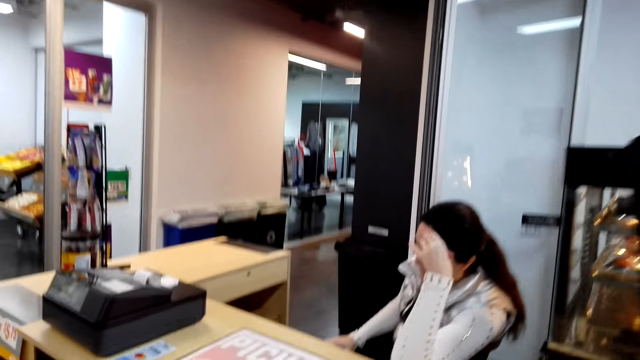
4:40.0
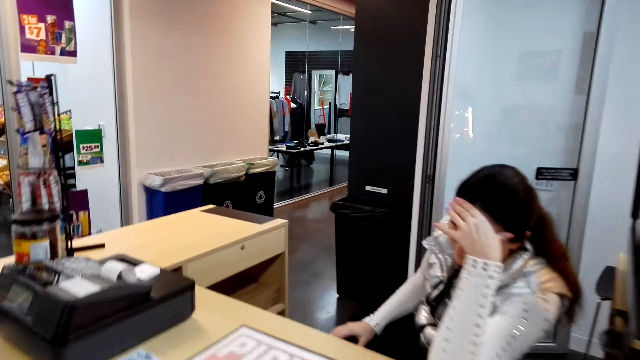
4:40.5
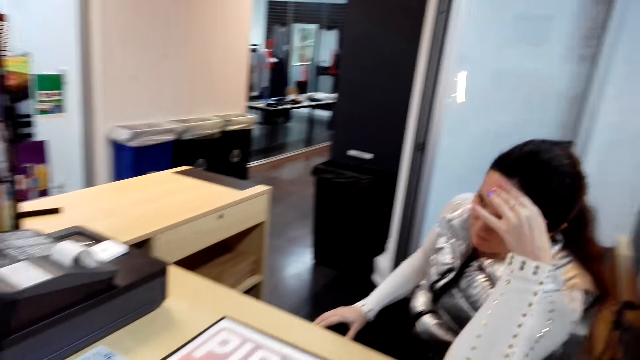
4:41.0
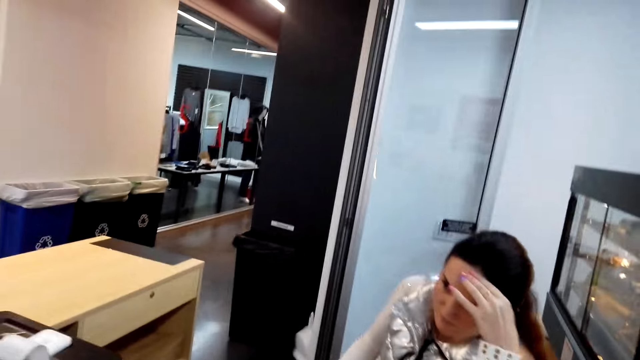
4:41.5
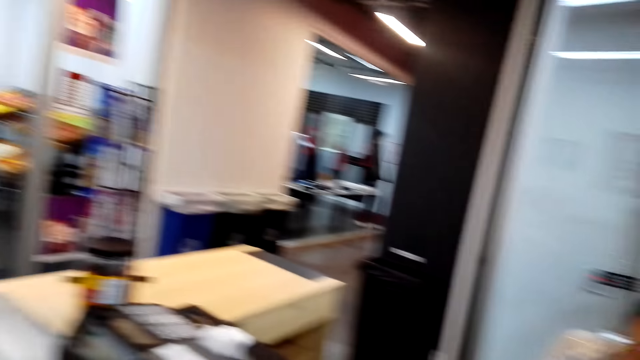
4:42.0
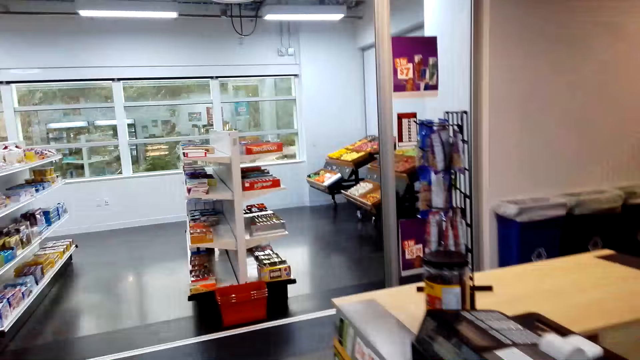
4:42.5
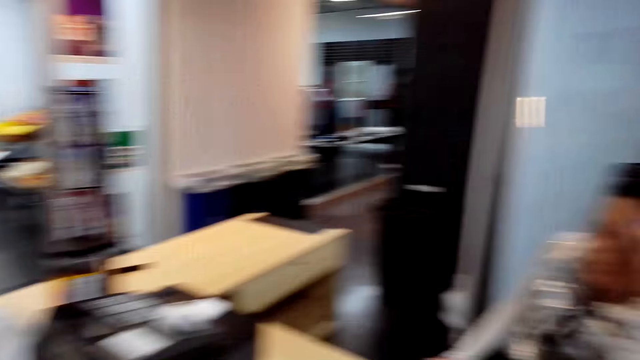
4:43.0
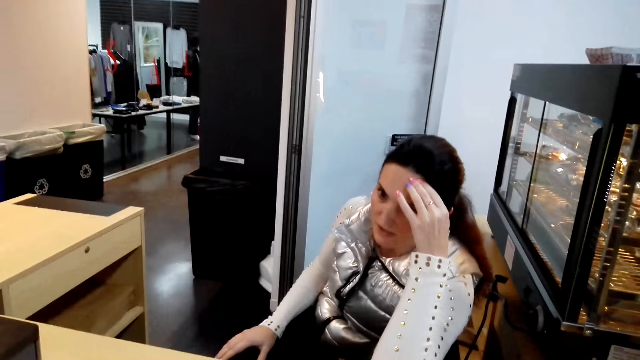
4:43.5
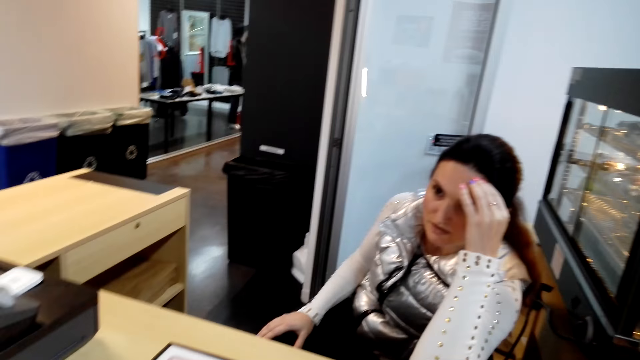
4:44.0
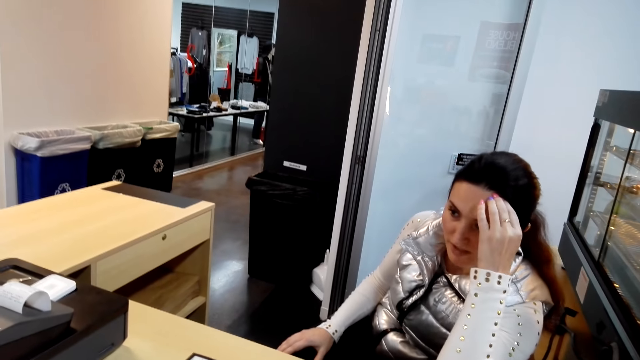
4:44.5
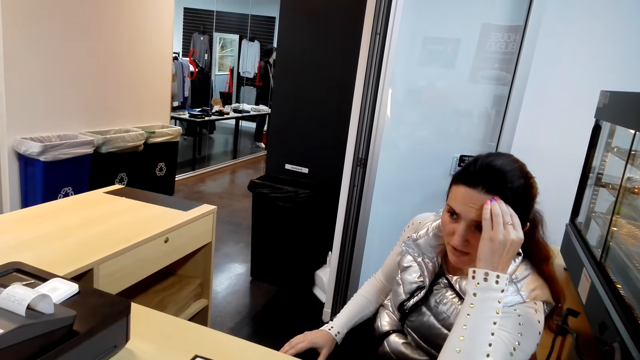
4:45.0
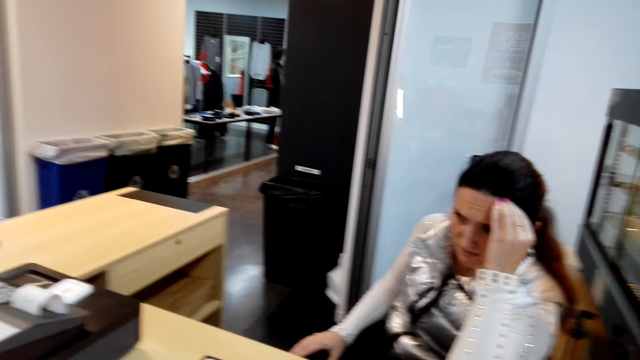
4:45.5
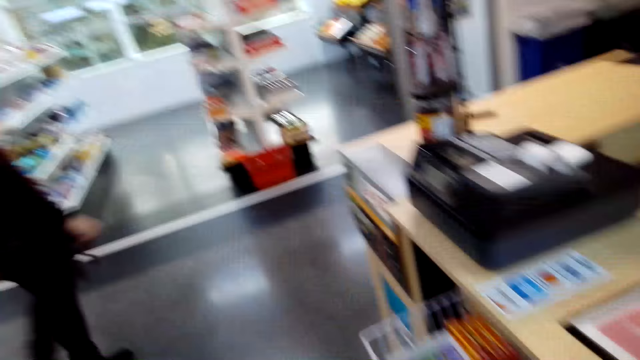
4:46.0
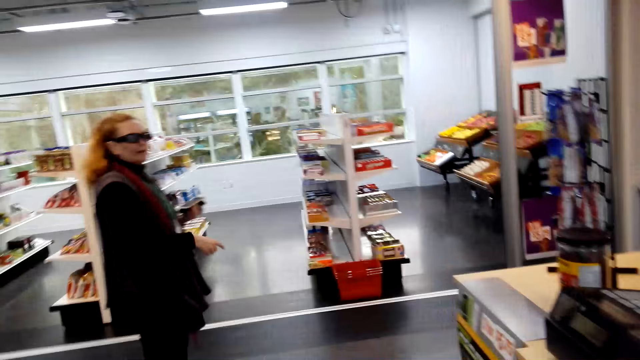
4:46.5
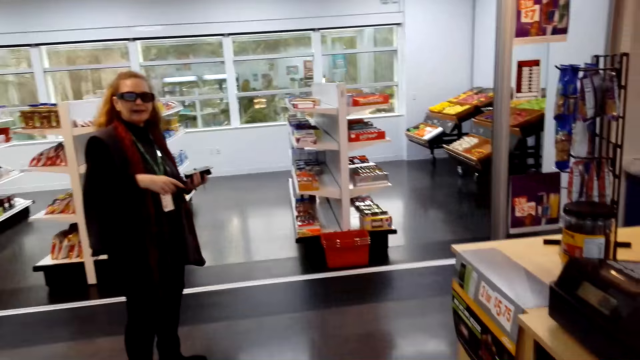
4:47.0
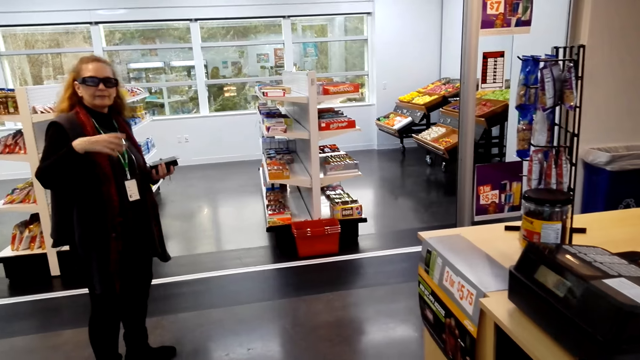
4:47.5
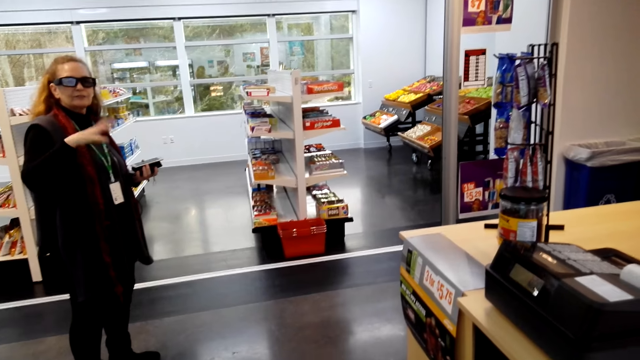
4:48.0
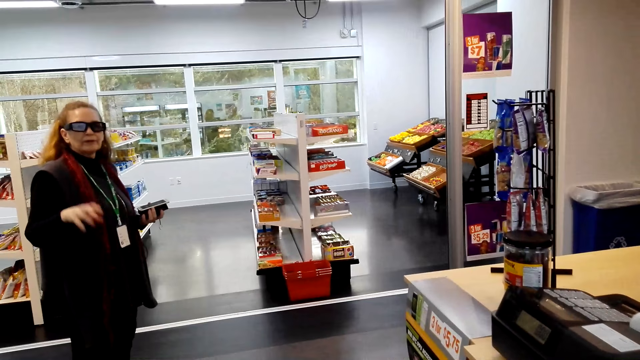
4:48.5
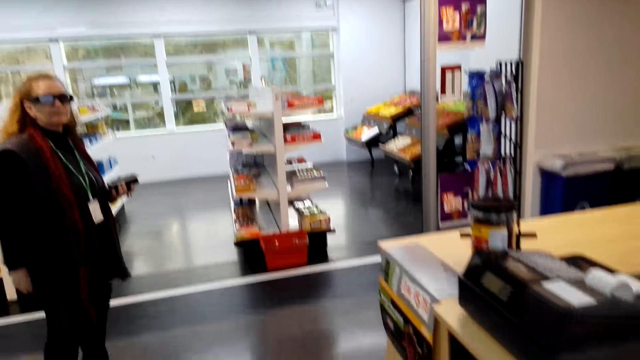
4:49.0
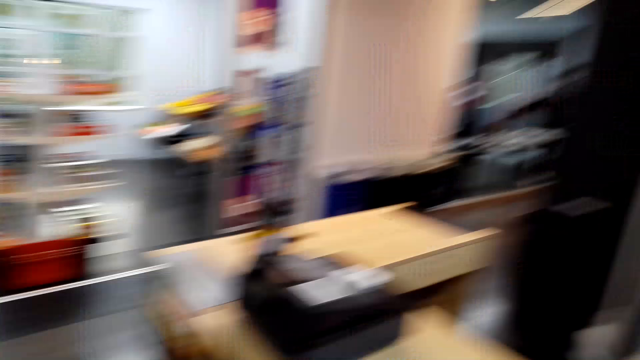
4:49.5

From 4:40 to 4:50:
A woman converses with another woman. The other woman converses with the first woman.

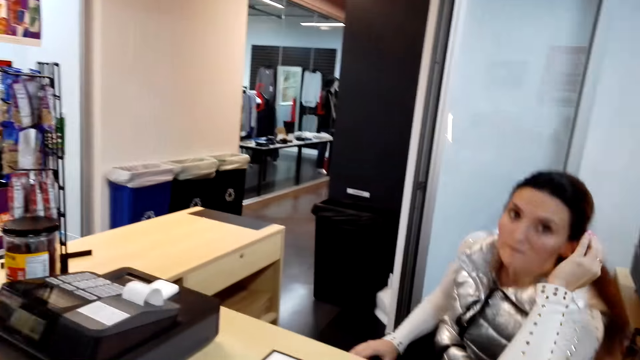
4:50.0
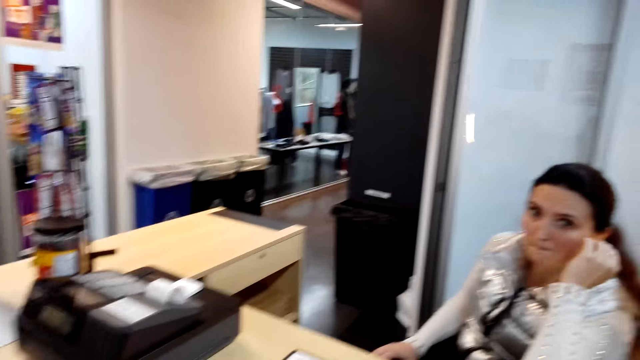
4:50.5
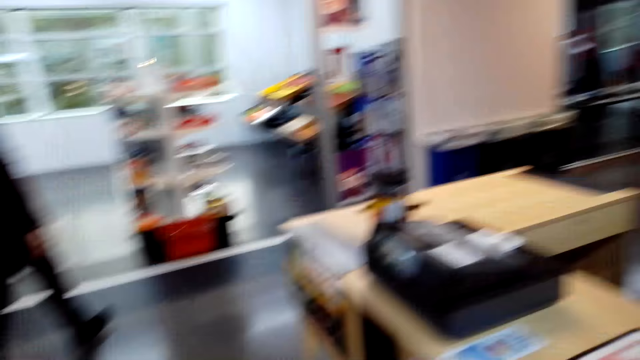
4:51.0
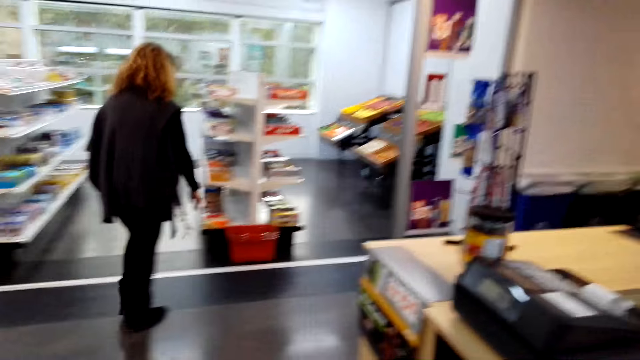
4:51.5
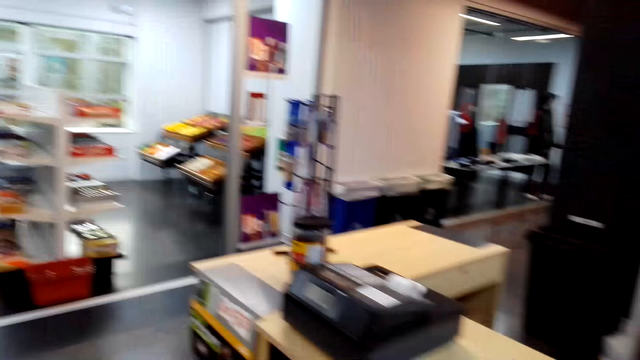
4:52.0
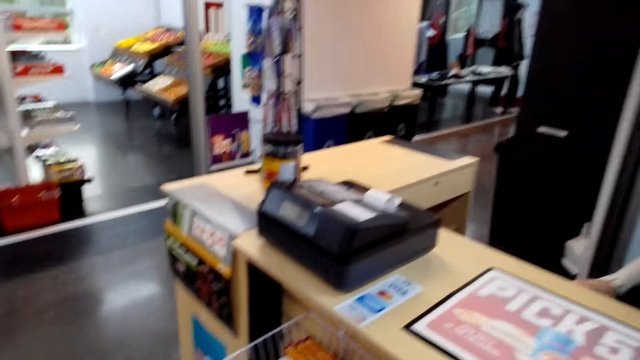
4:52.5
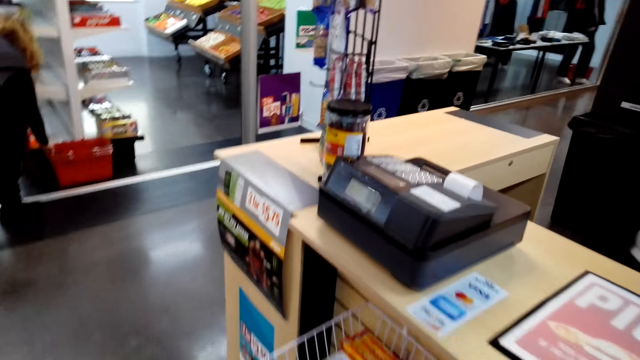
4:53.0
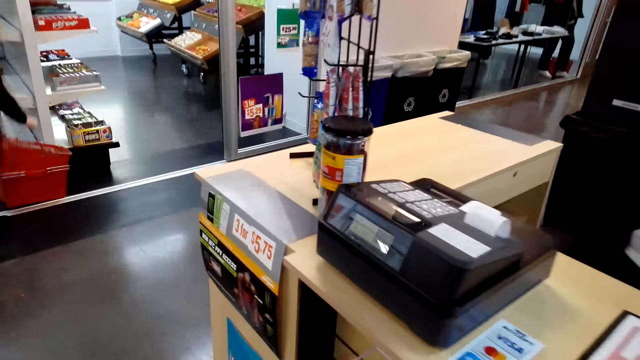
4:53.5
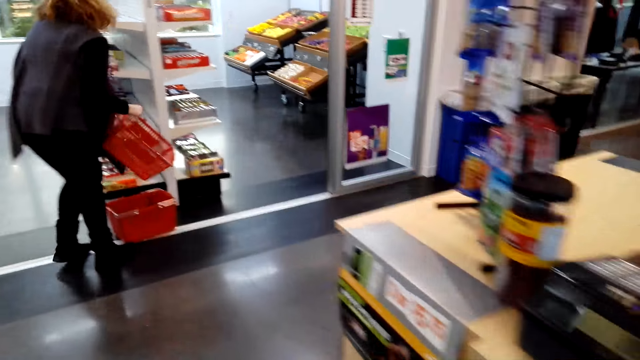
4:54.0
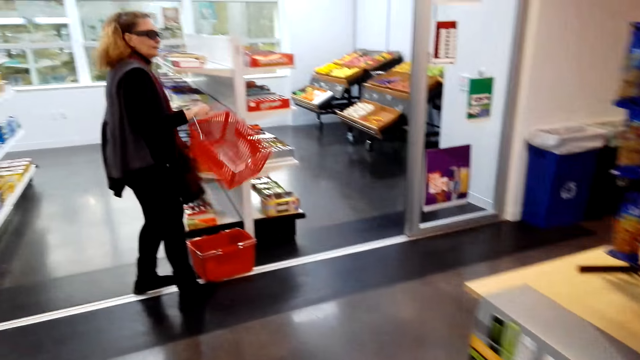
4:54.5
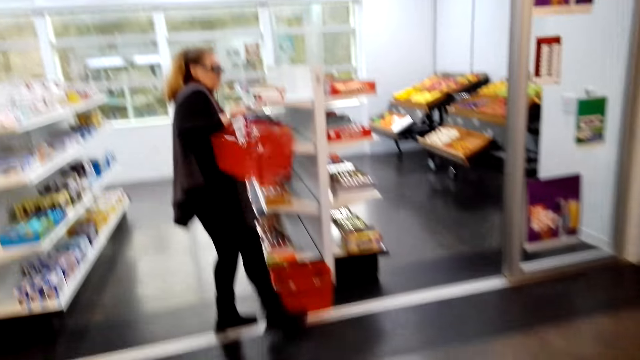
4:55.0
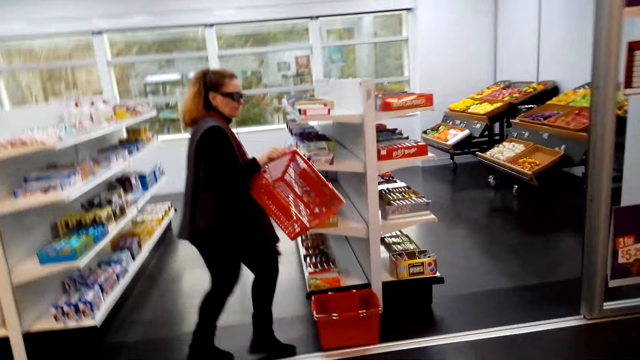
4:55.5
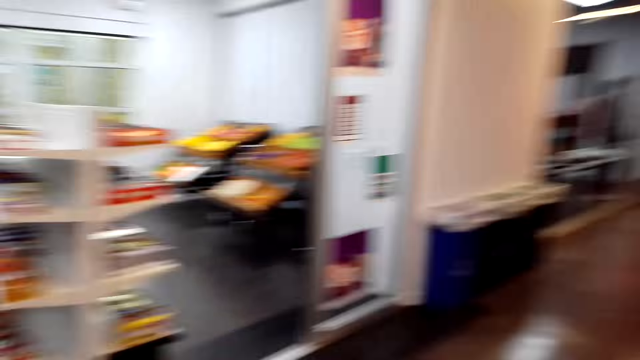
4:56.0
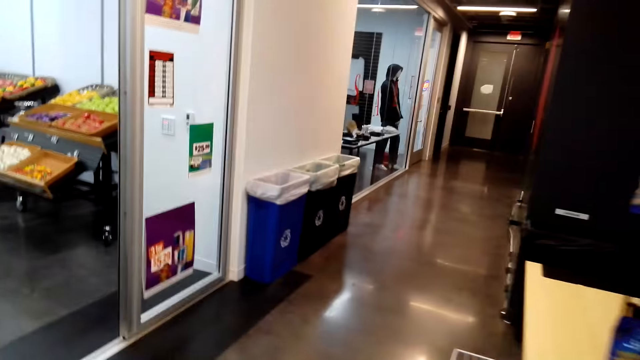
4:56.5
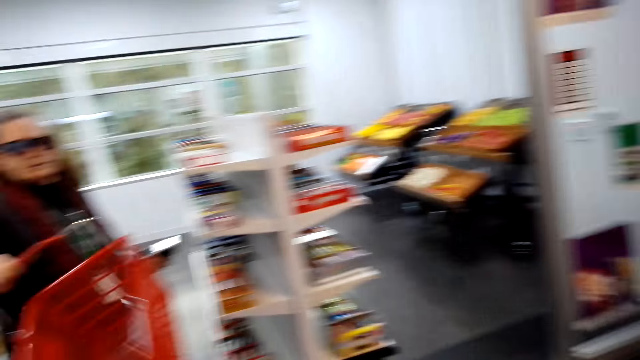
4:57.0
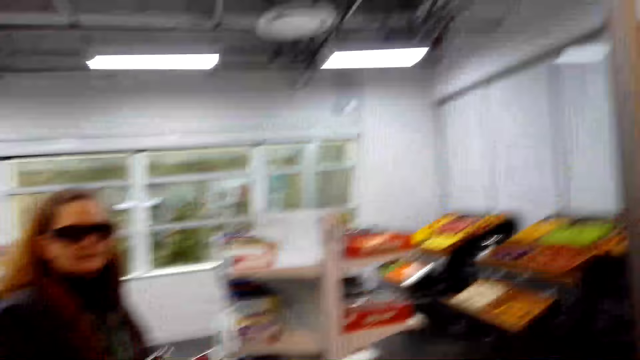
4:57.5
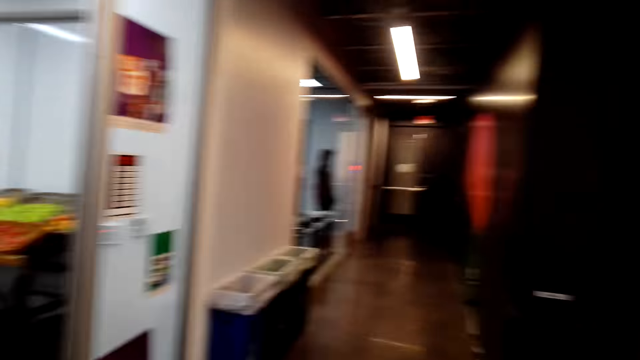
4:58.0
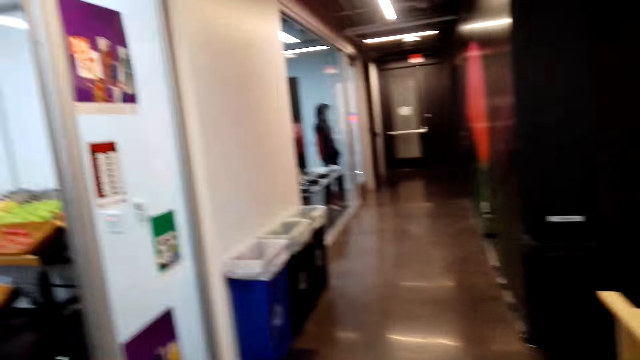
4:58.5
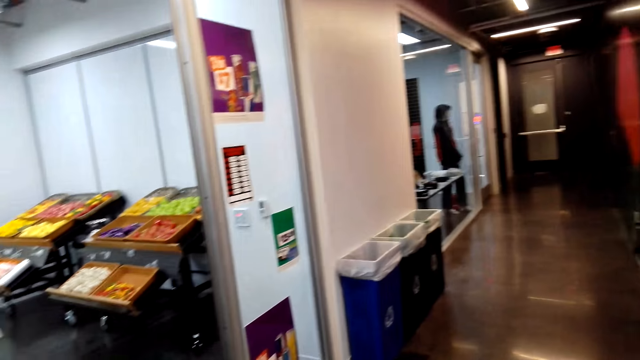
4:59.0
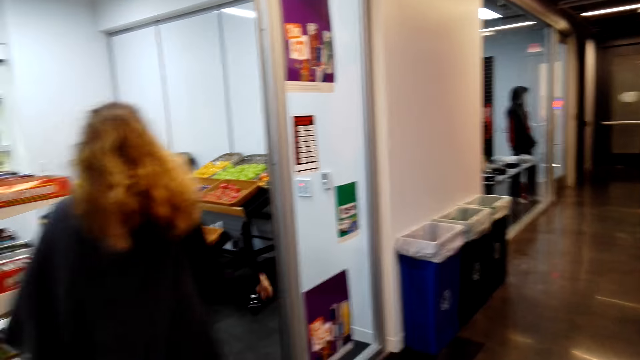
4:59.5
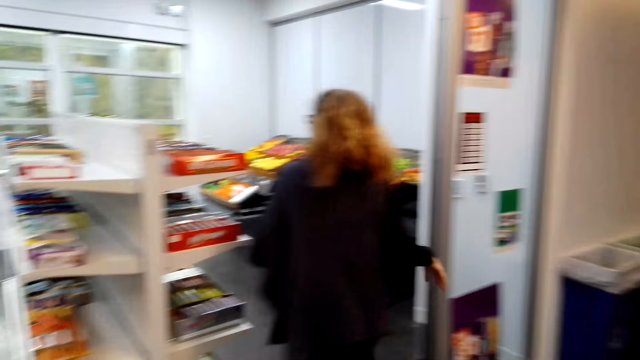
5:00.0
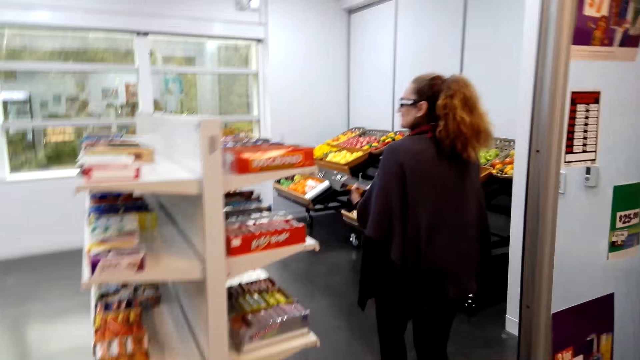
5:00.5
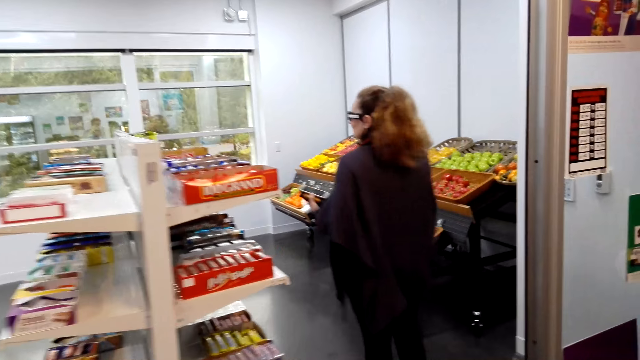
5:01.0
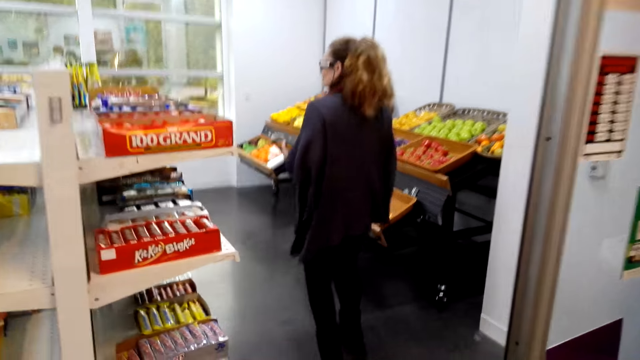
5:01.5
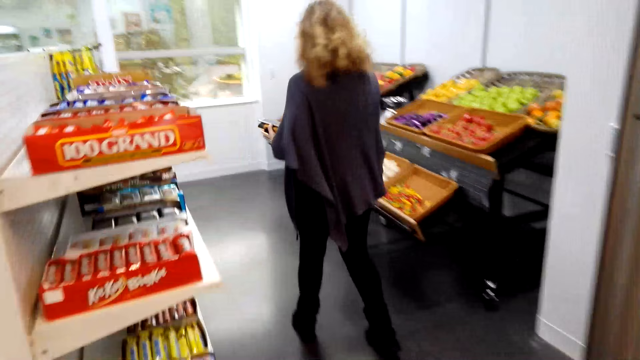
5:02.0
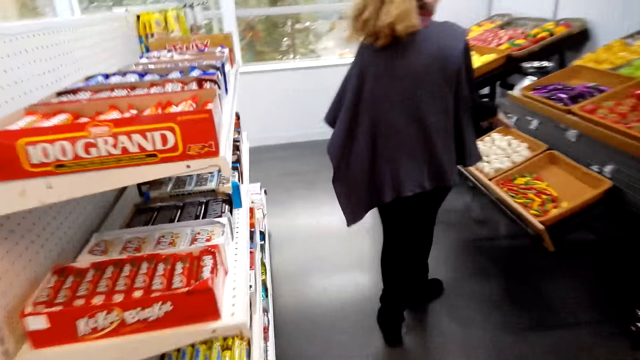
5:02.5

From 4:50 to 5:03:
The camera wearer converses with a woman. Another woman converses with the first woman. The camera wearer walks in the store. They converse with the first woman.
